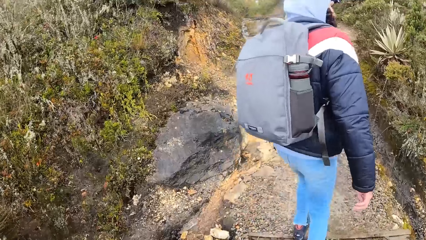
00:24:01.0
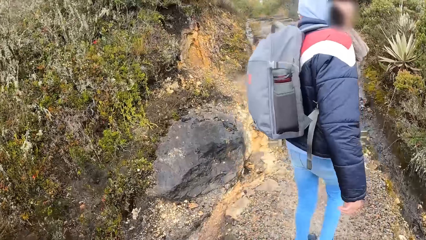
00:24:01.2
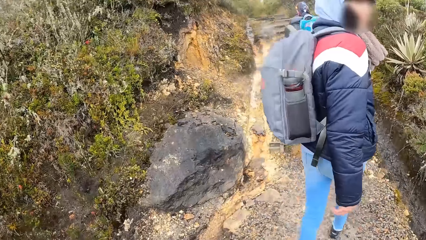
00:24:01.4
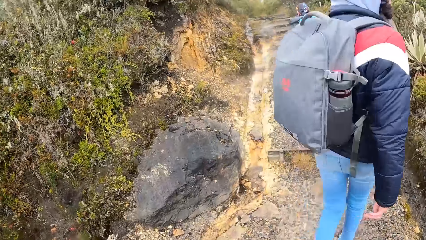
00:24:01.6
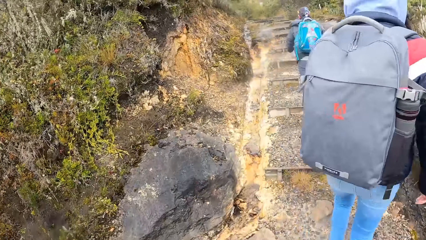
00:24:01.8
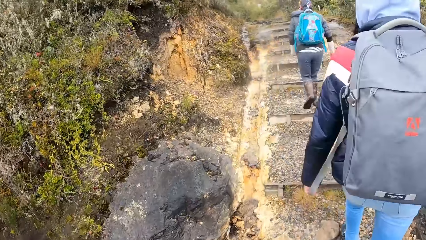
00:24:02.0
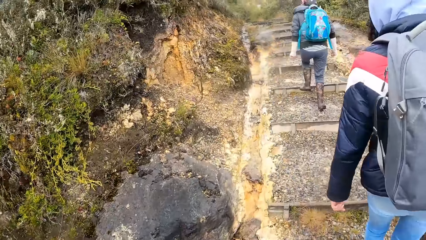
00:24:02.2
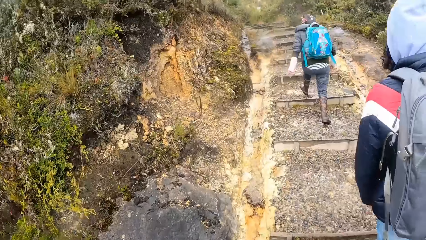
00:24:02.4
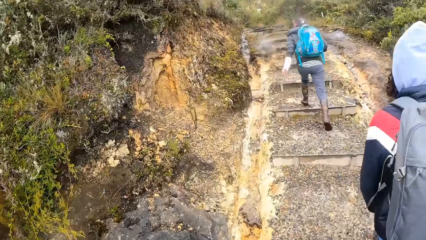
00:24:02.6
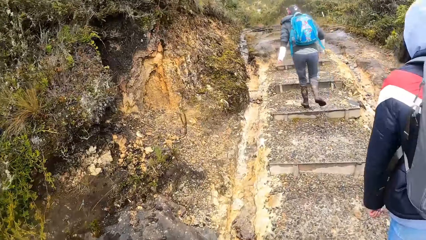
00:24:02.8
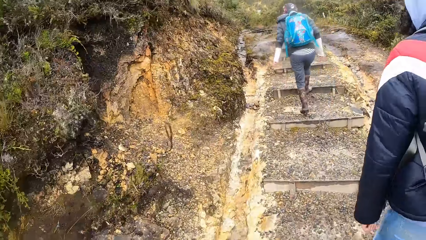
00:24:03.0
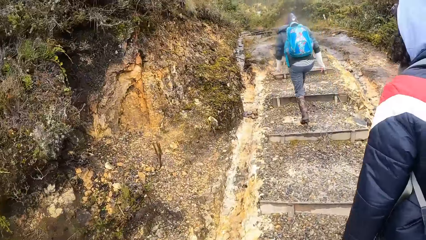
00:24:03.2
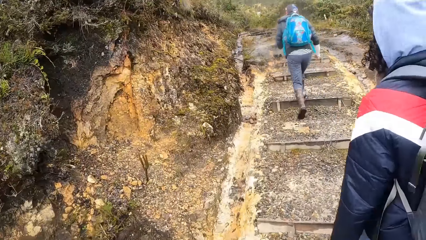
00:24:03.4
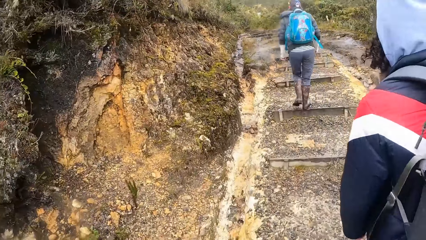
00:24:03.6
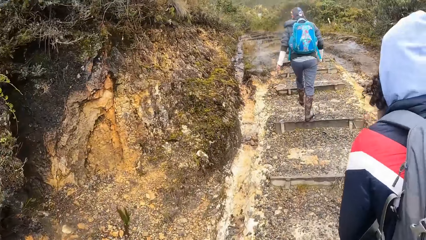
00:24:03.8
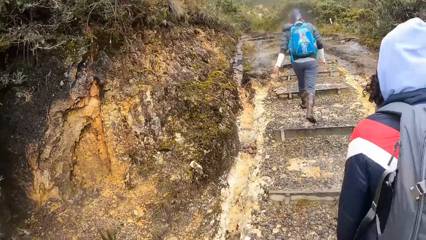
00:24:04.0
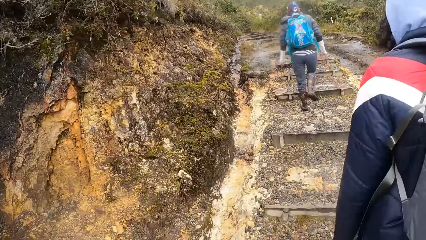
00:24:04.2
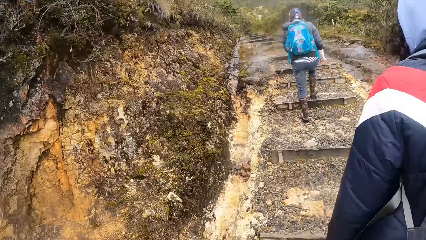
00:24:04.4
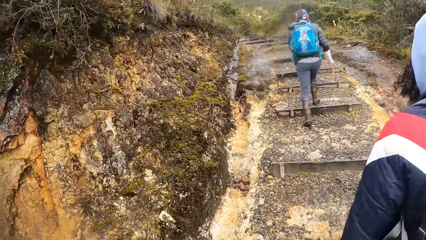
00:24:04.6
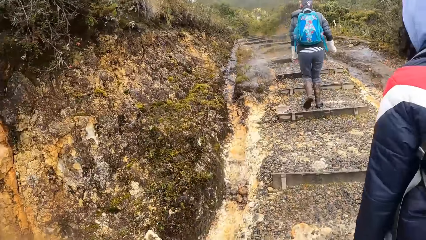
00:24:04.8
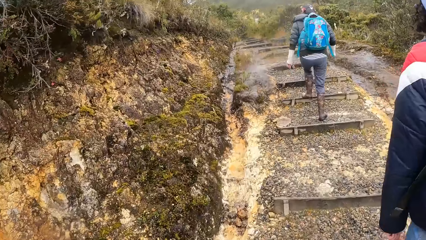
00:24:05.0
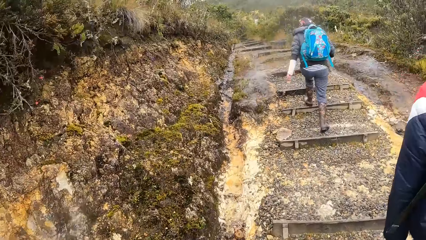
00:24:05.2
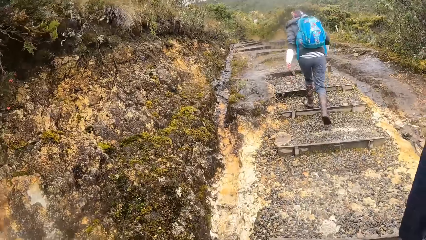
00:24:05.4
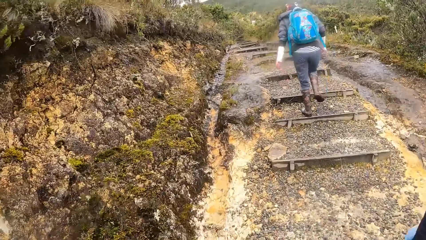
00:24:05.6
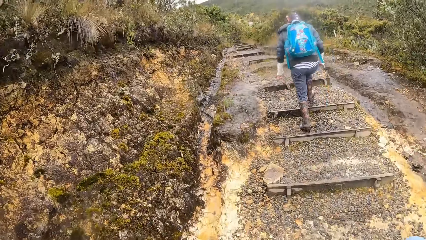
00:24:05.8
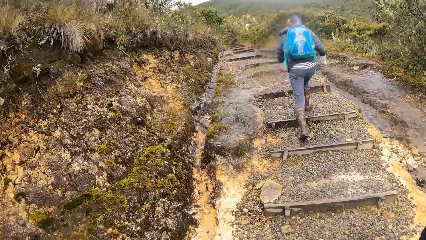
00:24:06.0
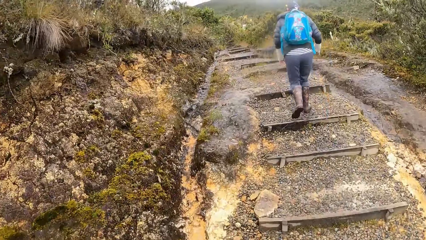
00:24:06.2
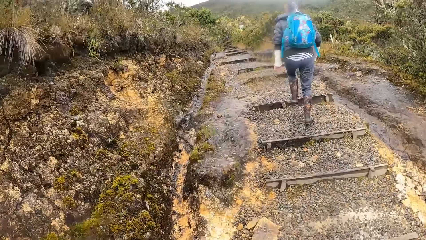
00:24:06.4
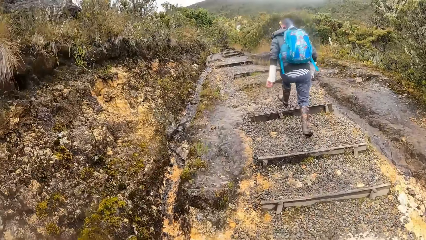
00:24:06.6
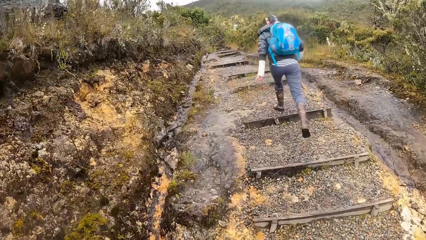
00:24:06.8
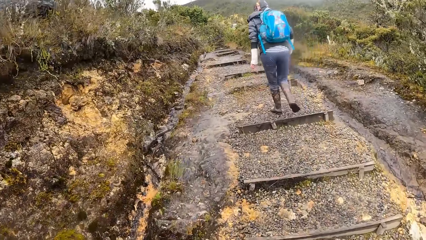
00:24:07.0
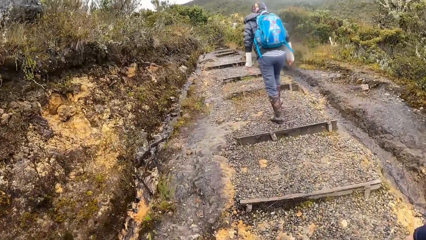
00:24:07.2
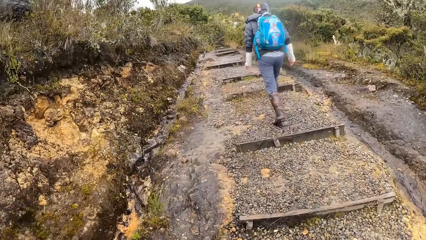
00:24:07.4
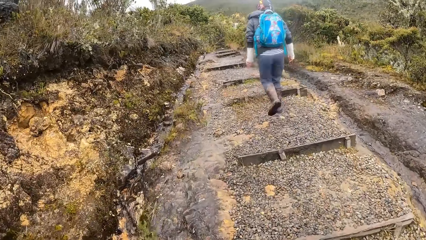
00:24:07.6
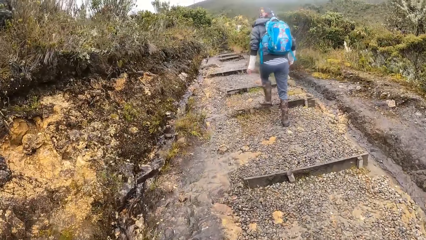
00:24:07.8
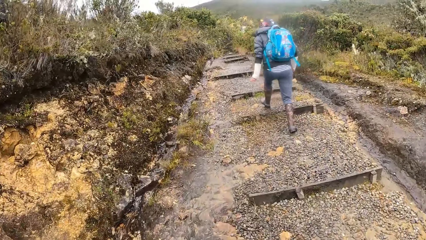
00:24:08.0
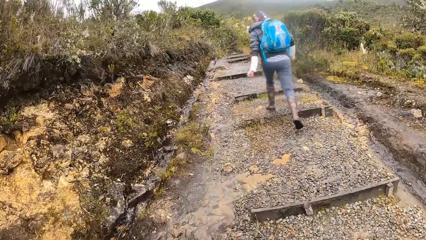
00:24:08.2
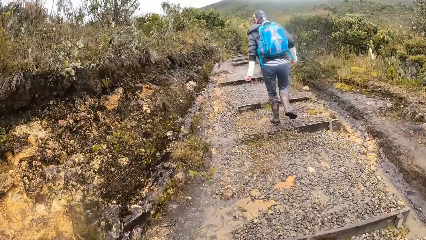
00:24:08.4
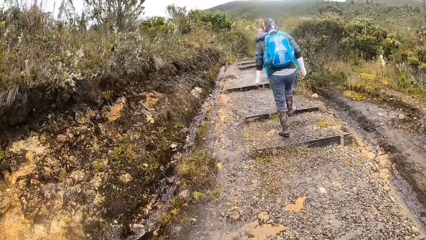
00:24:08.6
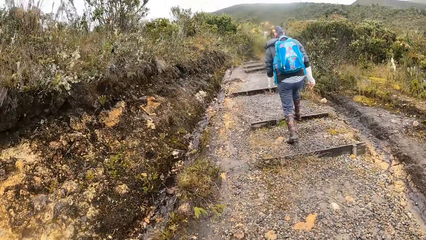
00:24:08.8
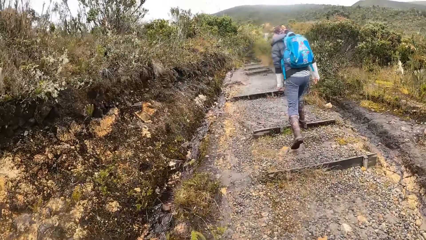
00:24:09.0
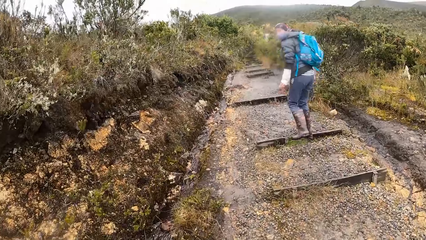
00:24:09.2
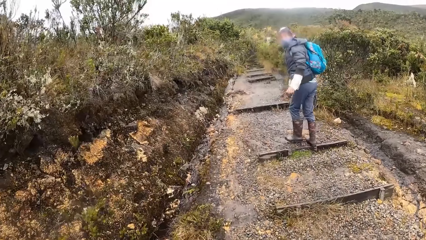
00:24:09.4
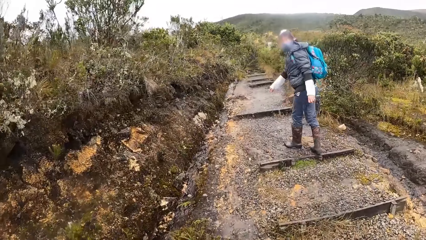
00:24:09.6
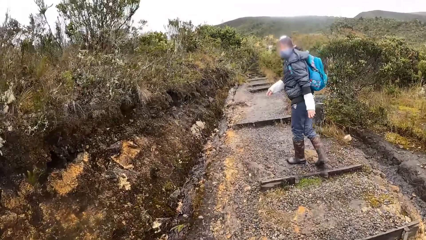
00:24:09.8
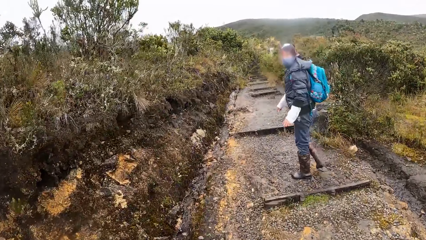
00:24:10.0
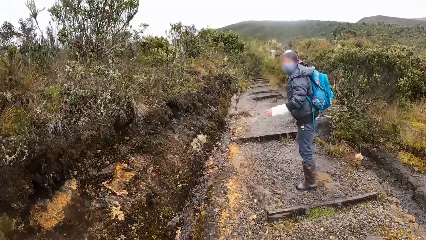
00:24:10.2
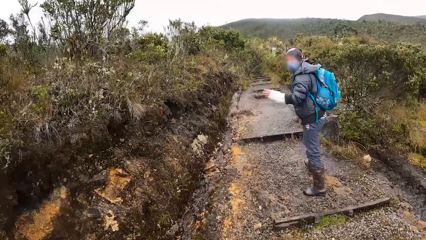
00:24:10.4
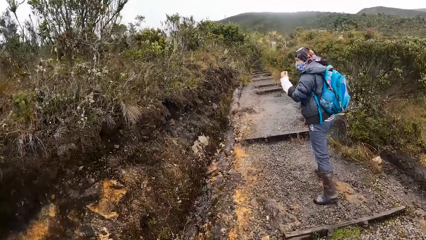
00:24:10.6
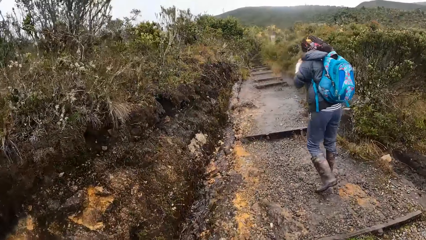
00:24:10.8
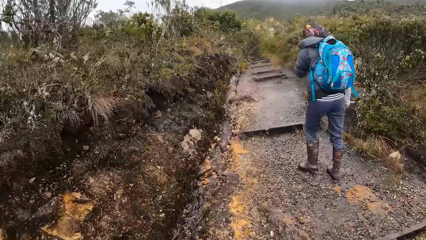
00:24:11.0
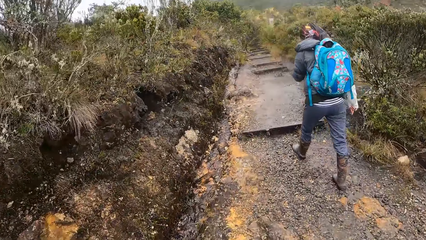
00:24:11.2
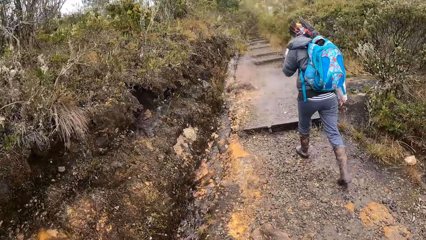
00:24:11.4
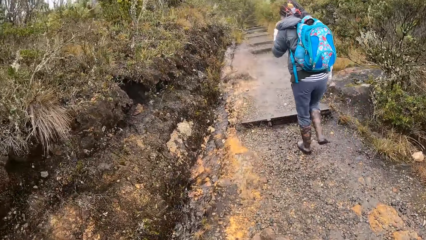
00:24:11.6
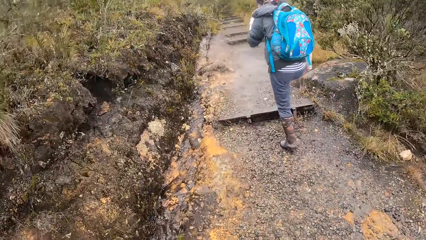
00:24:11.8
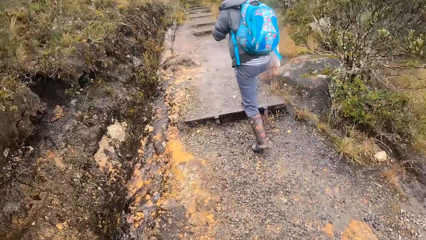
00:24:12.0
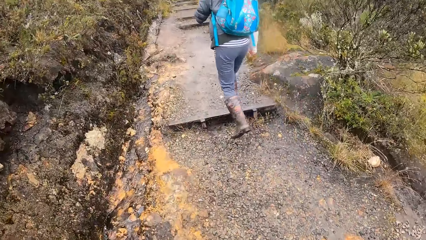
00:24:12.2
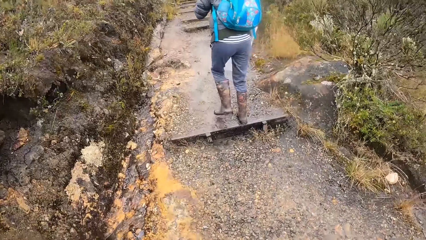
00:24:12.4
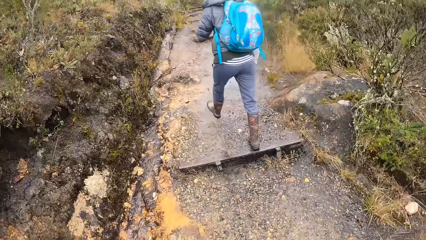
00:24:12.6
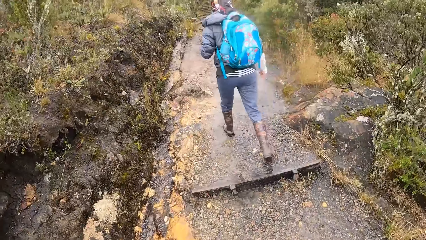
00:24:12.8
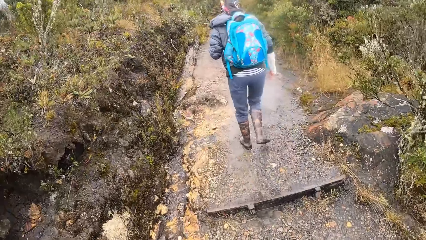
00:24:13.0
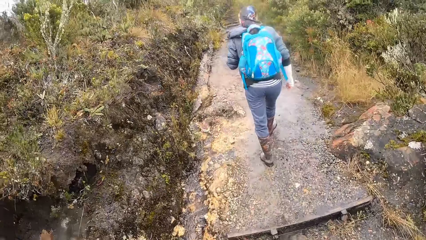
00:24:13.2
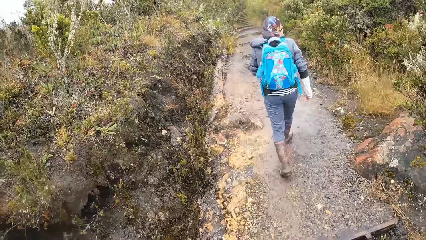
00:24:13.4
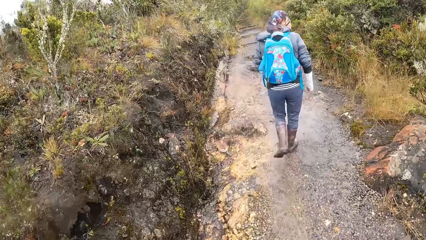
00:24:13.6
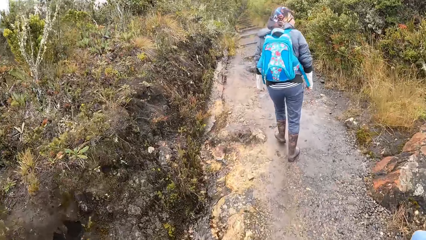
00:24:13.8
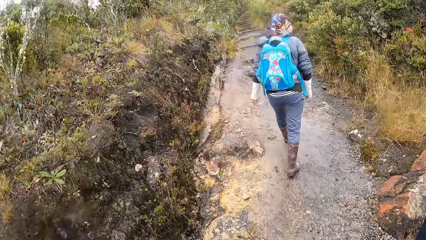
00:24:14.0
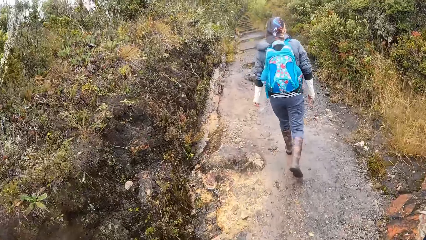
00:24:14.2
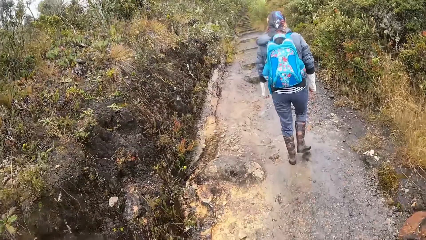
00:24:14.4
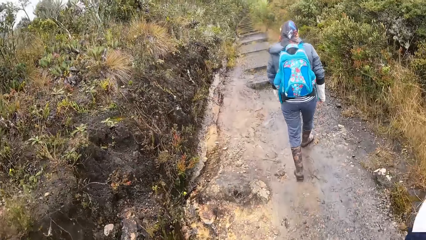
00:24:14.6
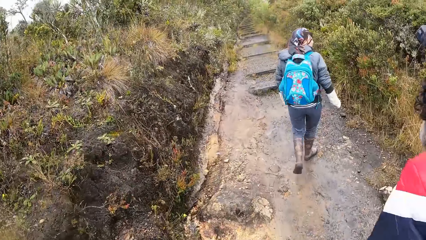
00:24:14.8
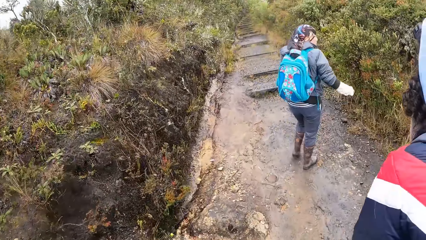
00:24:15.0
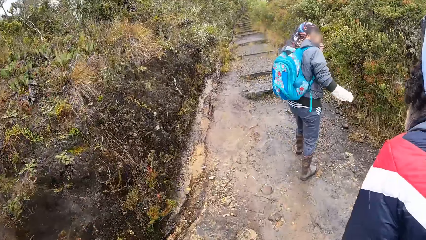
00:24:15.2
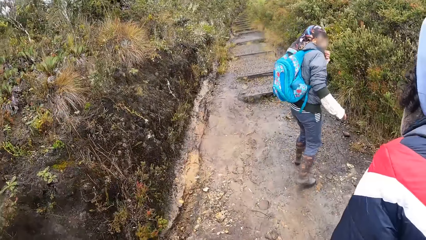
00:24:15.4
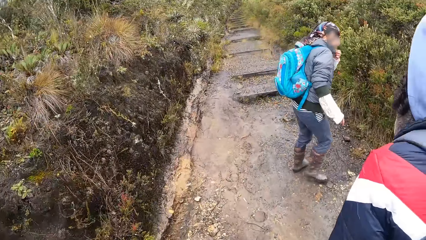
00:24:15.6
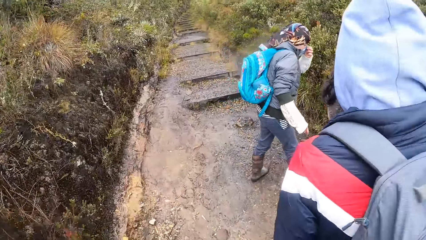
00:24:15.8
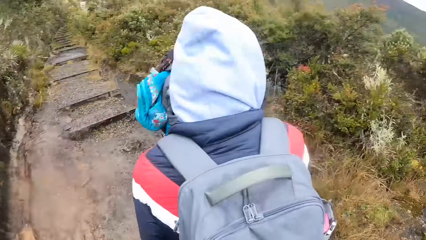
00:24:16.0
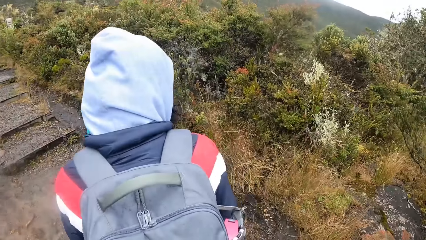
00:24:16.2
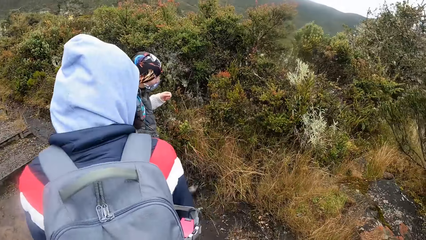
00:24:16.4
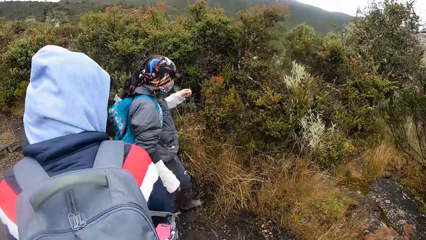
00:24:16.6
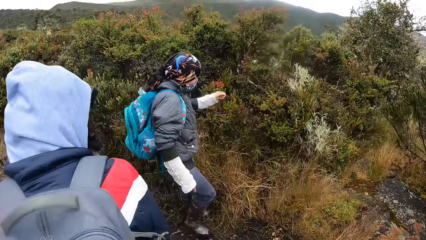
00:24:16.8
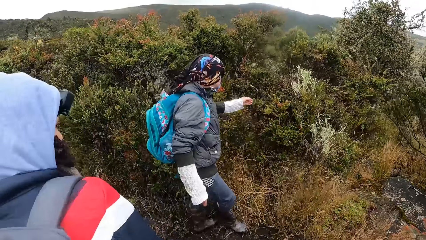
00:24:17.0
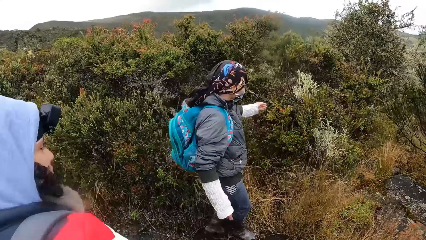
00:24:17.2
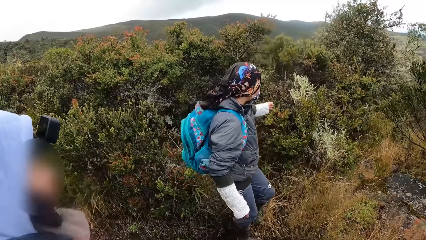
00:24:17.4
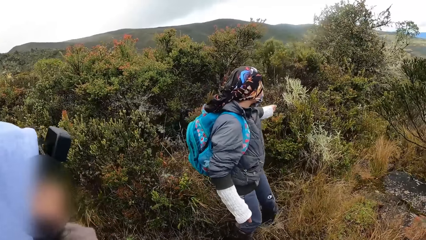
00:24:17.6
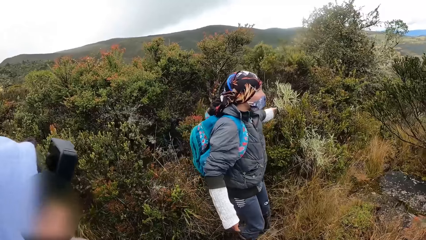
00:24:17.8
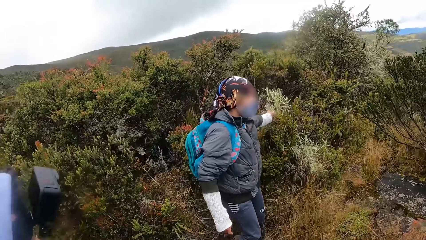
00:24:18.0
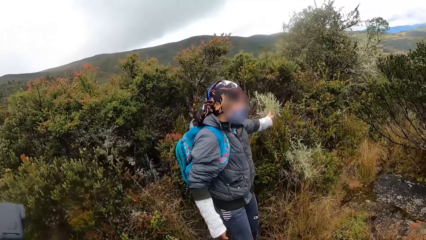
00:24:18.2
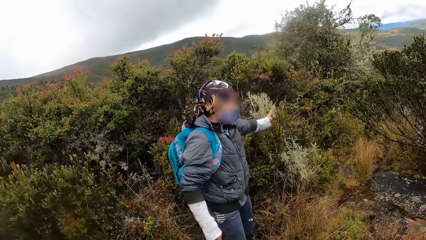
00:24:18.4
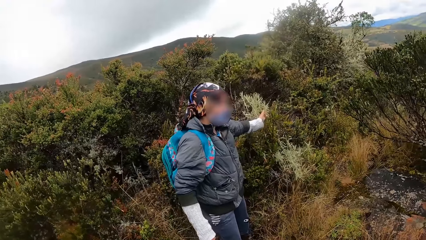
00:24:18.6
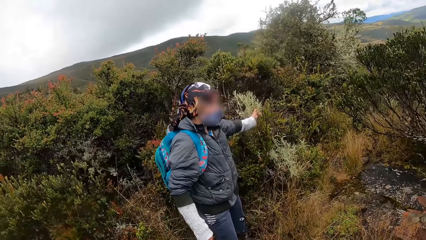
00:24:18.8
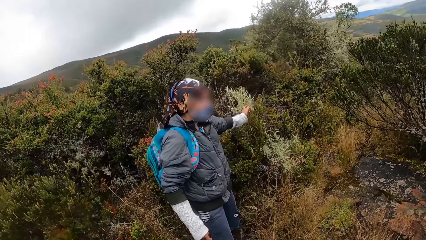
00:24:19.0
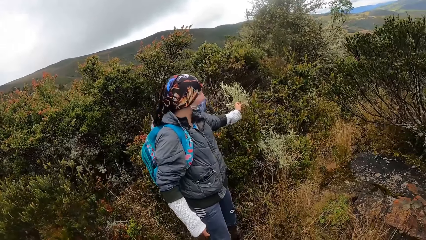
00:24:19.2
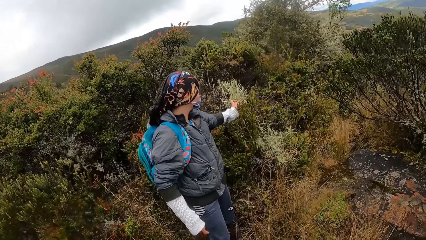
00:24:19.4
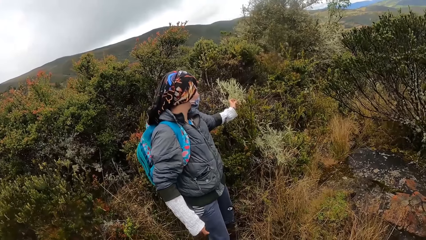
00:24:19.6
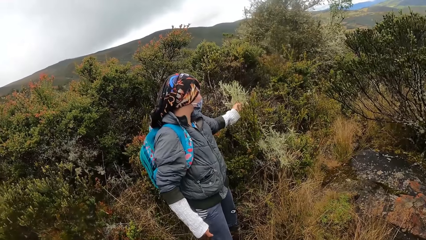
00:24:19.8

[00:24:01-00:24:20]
A woman interacts with the camera wearer. The camera wearer stares at a man. The woman touches a plant with her right hand. The man holds a tree.
